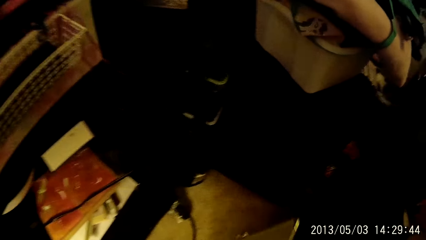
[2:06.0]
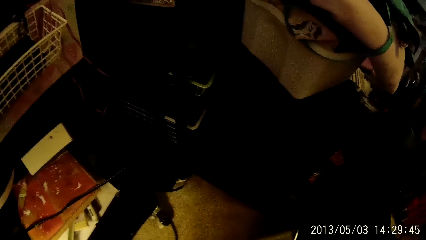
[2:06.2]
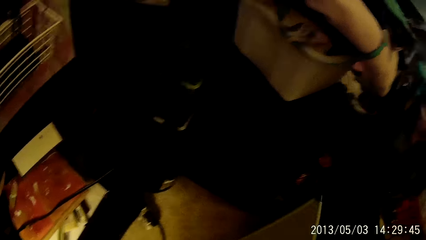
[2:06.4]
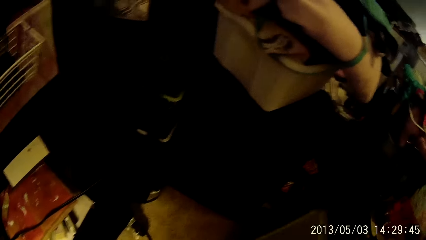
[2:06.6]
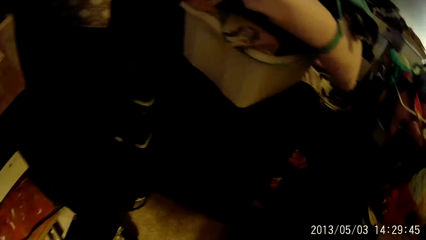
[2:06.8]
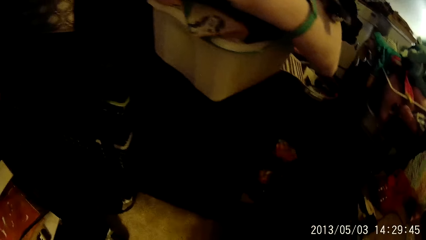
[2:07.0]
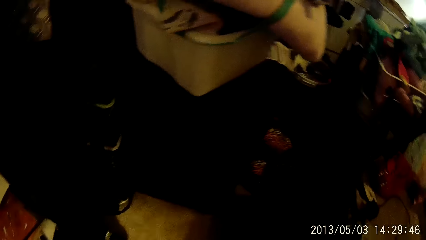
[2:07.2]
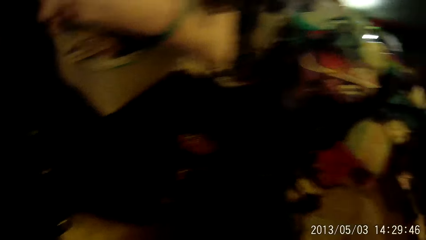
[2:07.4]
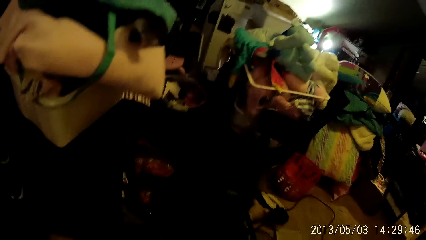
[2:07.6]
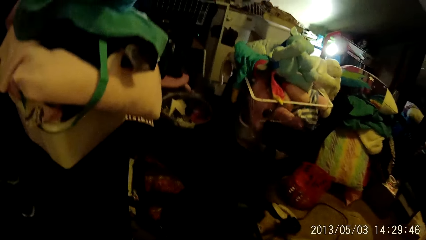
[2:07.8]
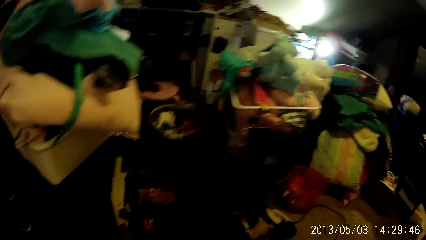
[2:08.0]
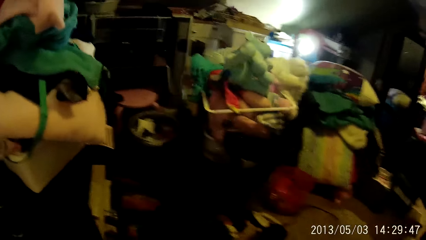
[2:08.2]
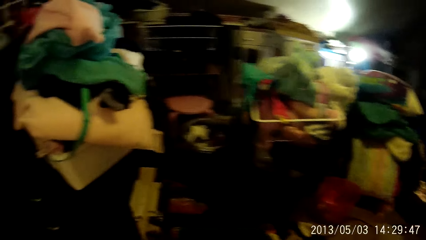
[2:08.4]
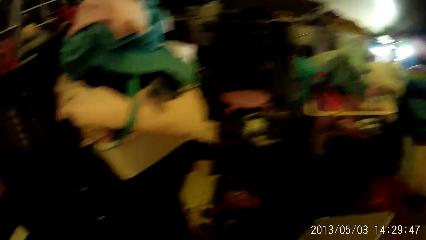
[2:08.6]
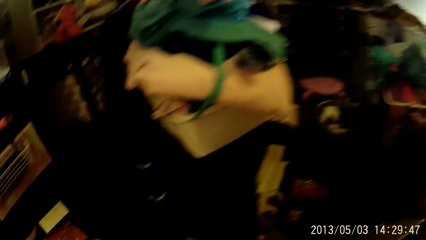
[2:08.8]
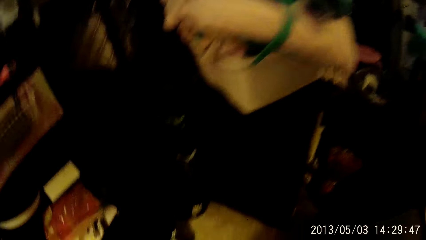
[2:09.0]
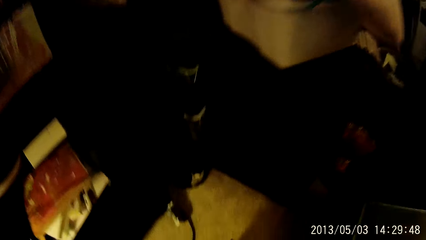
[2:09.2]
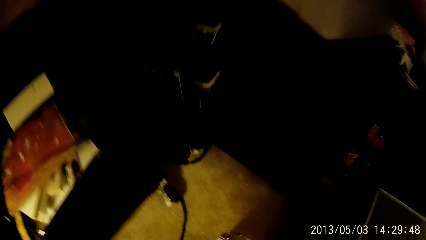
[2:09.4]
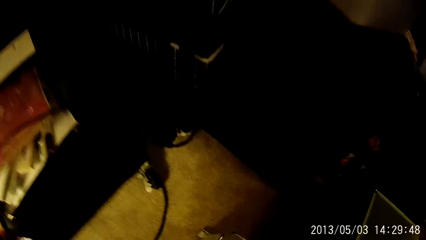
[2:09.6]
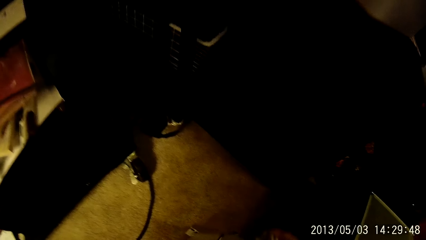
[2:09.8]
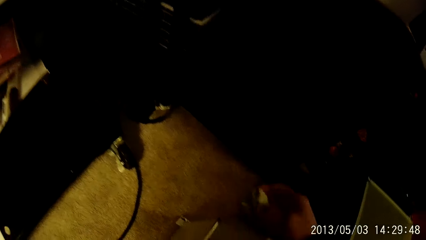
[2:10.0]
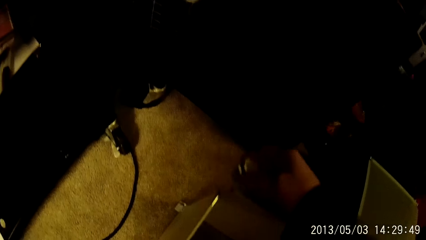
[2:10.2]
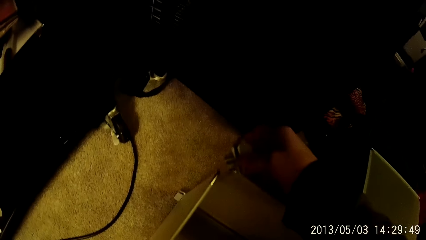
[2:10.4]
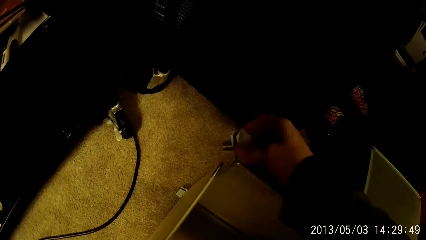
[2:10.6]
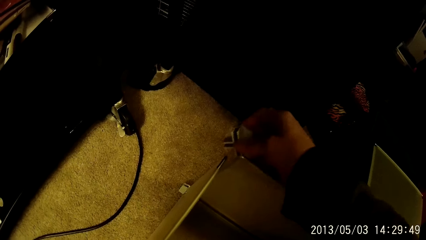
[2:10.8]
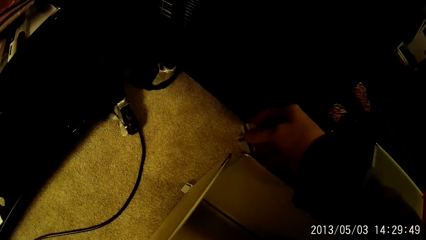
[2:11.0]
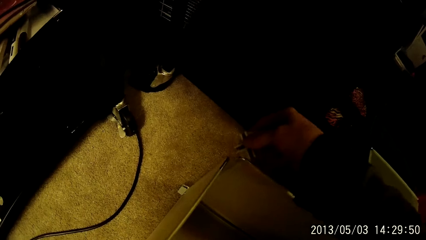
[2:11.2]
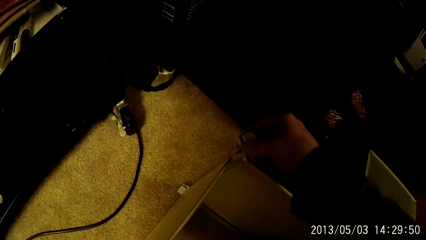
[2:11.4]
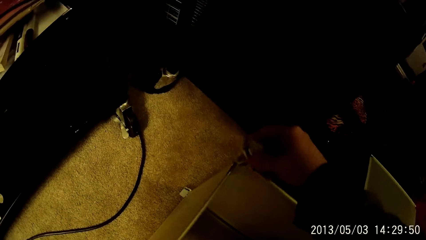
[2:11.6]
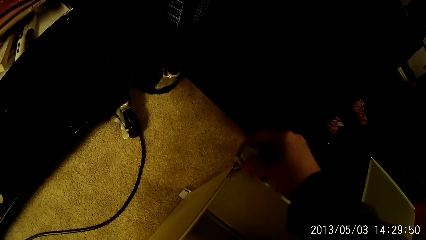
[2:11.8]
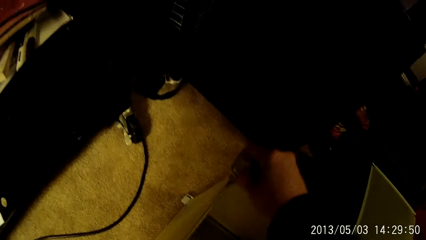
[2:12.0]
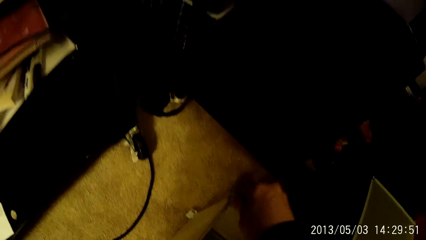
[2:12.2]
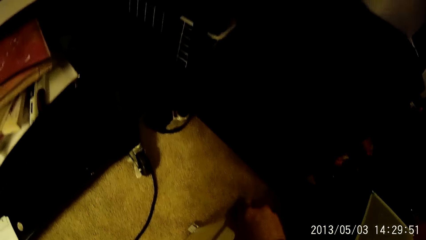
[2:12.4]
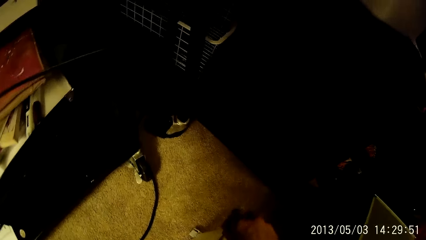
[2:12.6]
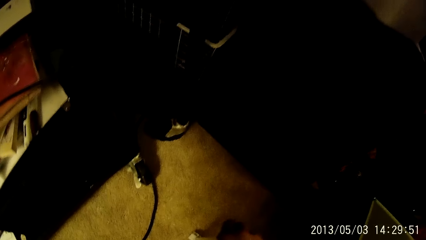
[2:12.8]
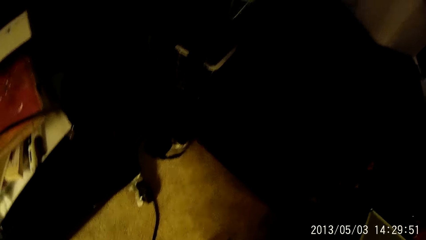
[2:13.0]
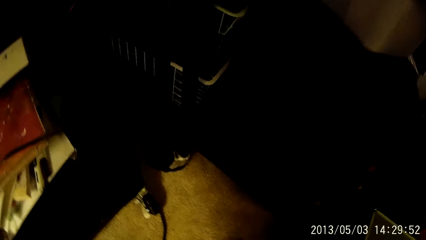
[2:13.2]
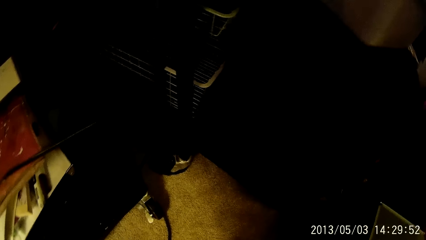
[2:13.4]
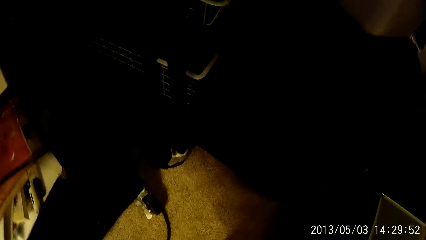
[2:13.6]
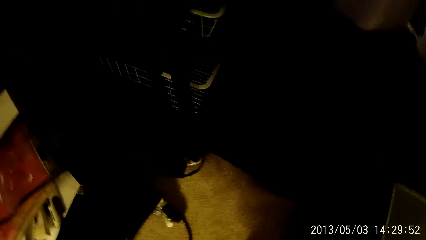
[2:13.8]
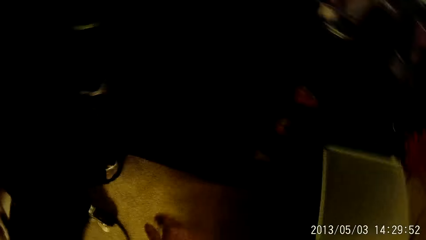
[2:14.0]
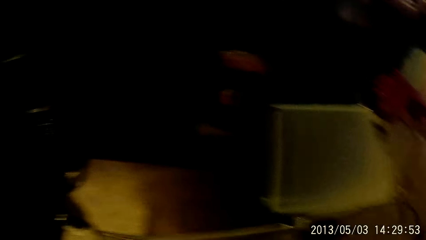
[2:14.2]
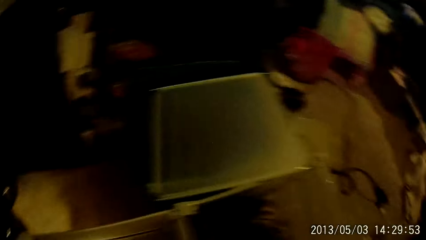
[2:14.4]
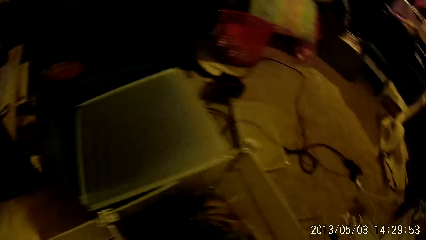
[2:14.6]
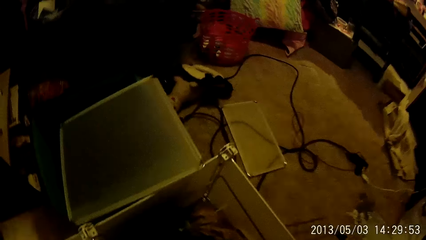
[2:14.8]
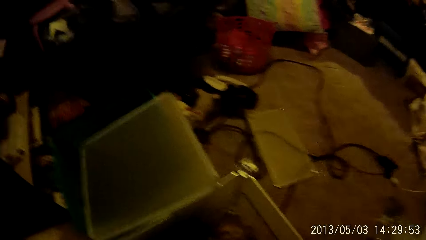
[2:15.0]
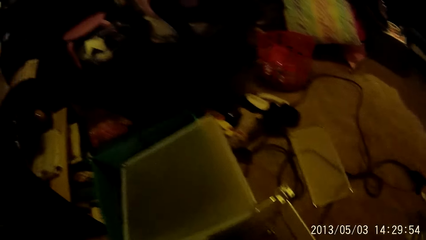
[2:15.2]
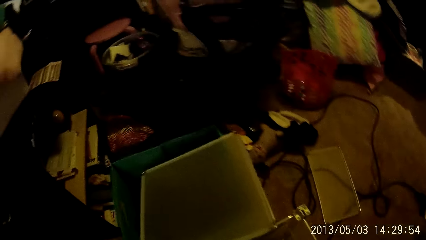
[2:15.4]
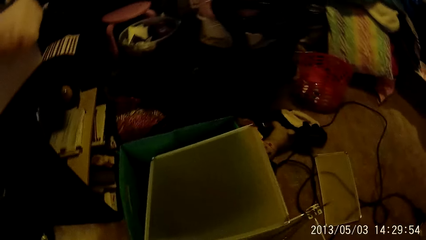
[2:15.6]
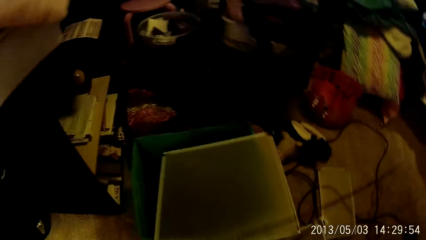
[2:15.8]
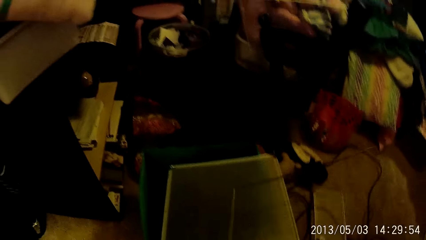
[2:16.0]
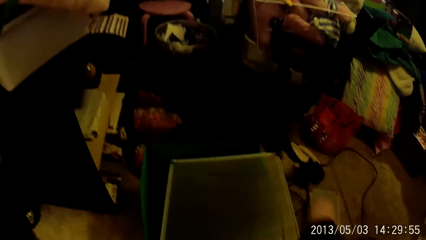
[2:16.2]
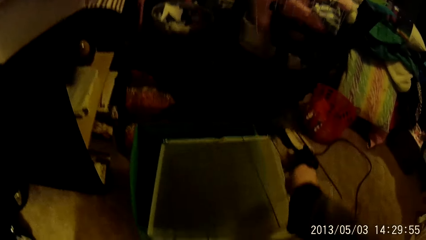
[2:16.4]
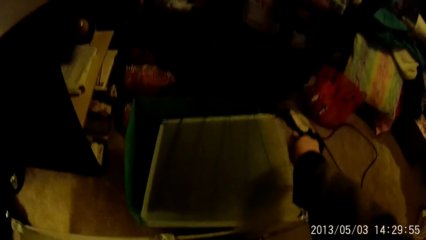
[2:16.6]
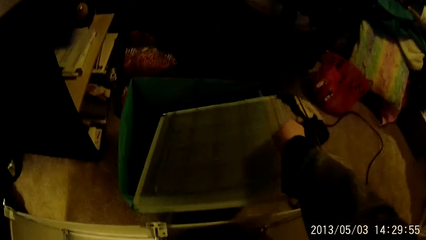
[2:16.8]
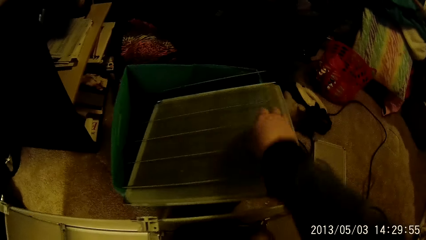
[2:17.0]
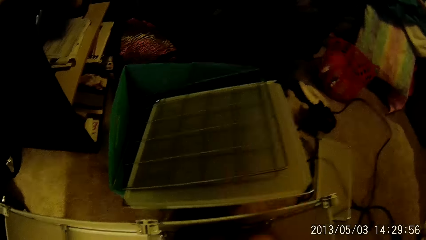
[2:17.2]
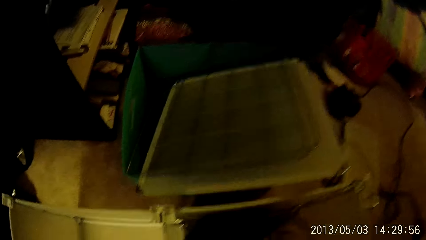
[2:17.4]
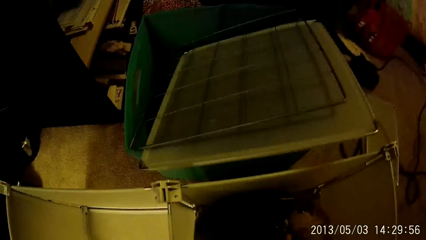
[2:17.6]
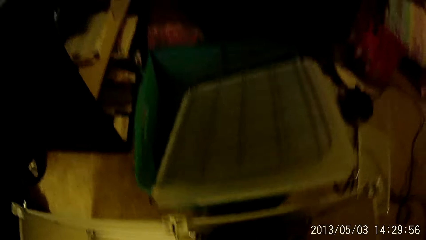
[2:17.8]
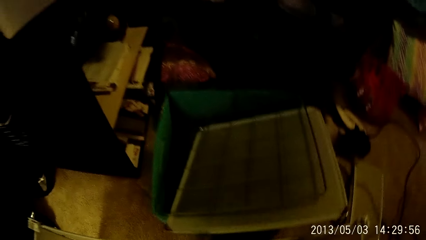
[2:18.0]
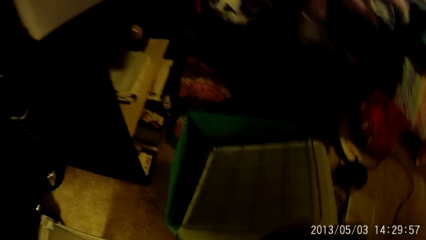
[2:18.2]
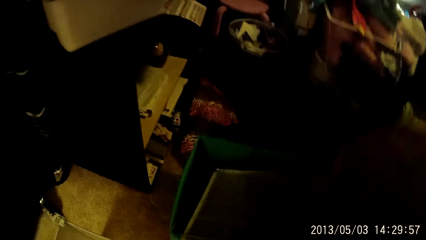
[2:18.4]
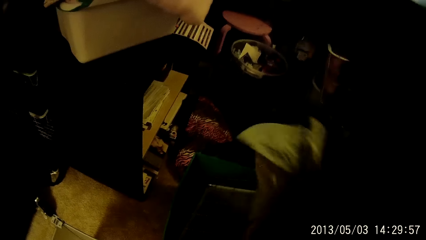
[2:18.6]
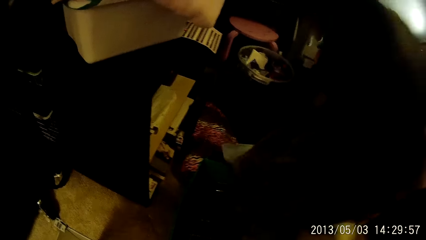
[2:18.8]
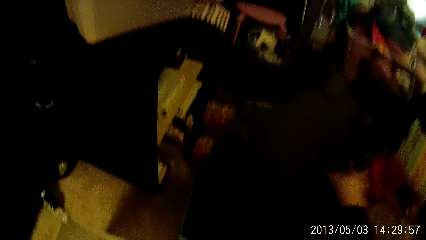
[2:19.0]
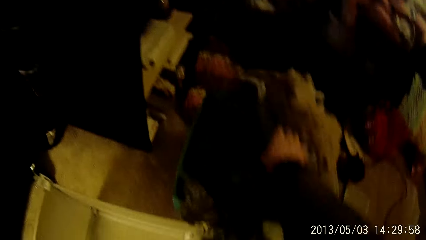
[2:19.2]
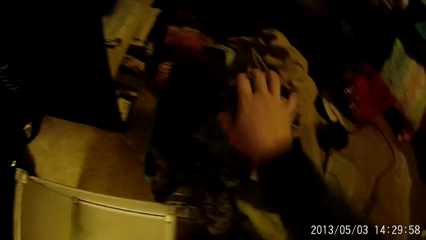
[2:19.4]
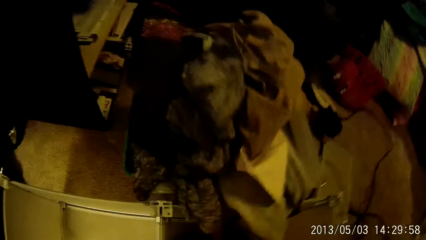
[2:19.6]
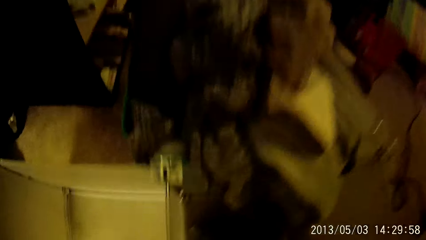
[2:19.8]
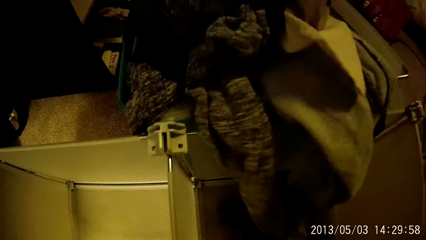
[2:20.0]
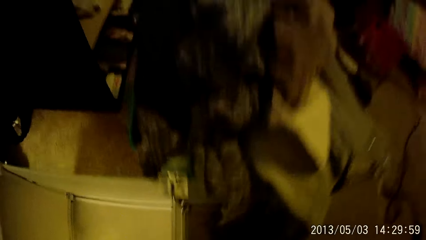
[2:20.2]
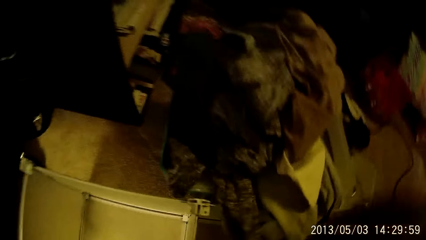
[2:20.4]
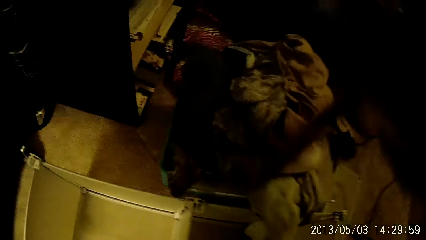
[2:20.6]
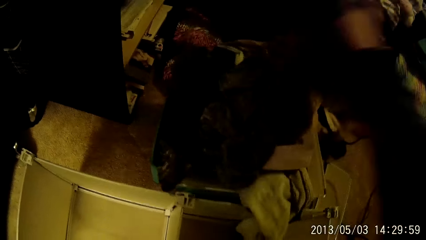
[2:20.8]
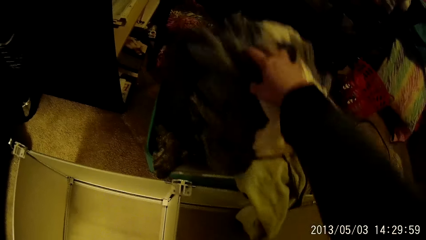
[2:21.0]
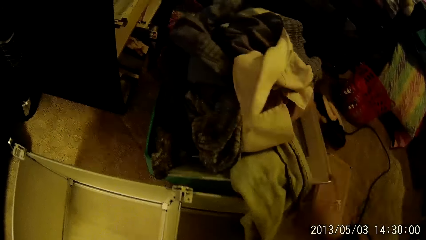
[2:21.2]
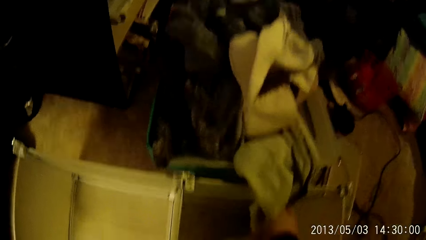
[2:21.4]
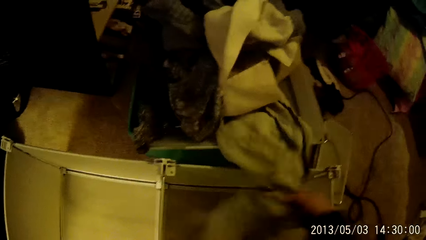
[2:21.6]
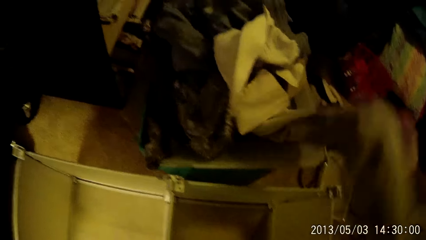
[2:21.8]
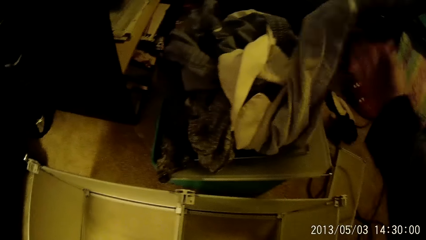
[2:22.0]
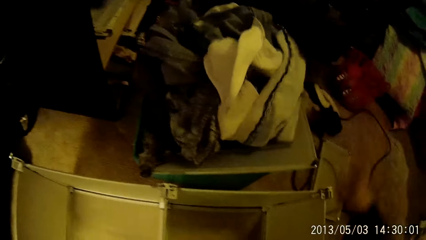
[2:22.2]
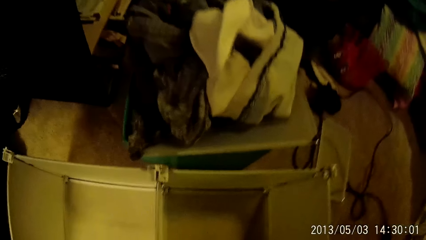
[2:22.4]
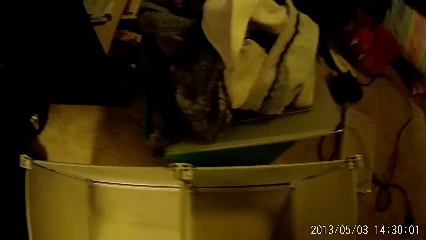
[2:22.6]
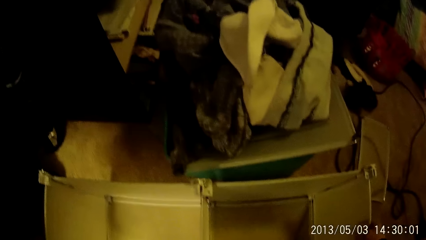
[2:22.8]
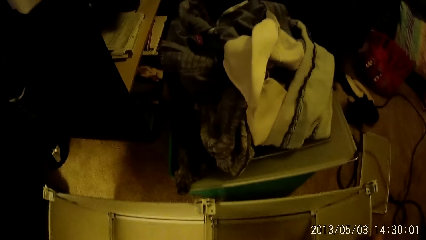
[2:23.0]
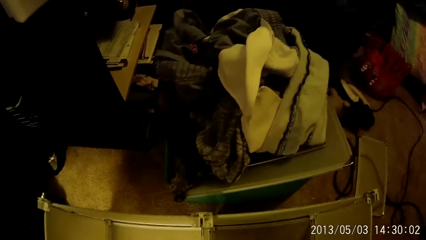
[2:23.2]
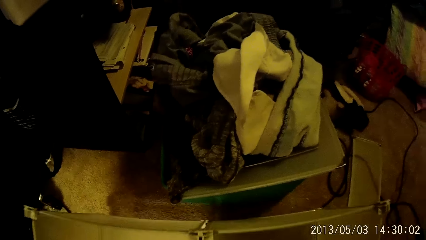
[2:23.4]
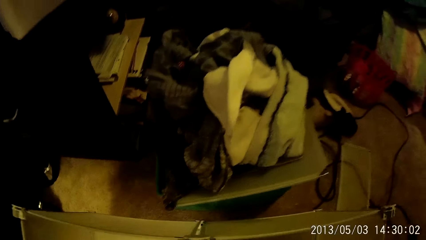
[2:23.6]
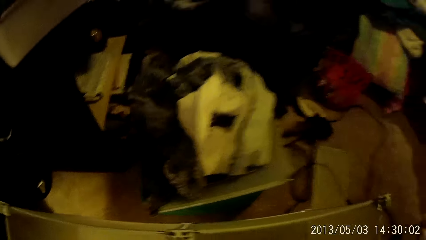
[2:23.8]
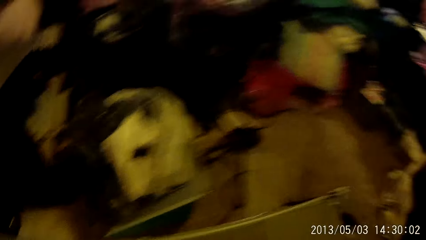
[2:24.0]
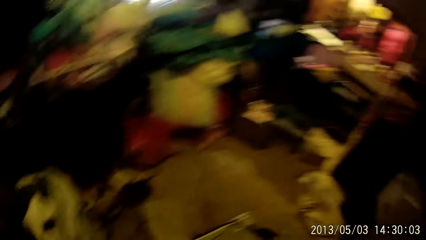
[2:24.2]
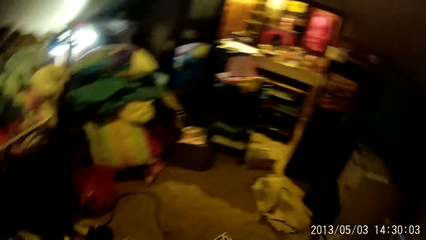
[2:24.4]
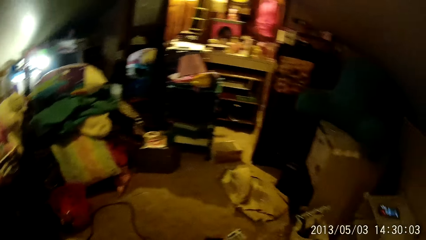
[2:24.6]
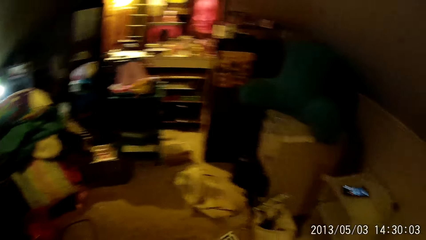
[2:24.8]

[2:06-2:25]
The camera wearer detaches a frame. They fix something on the portable storage structure. They put a hinge in an edge of the frame. They keep a slab on a box with their right hand. They put down the mesh with their right hand. They throw clothes on the box. They keep a cloth on the box. They keep clothes on the box. They adjust the clothes on the box with their right hand. They carry the frame from the ground.
